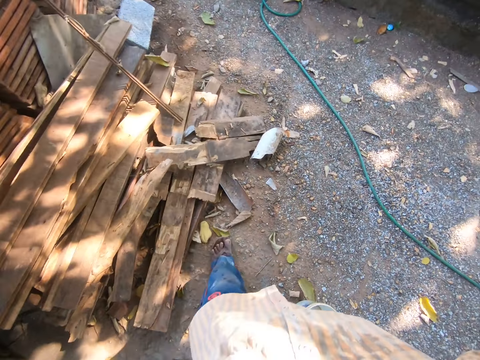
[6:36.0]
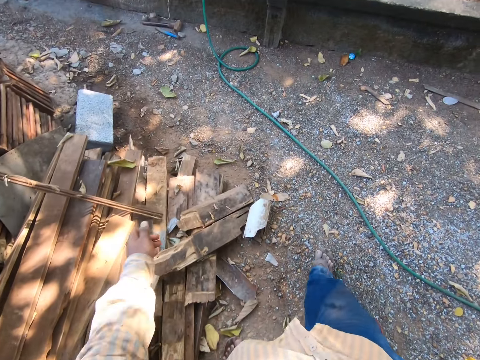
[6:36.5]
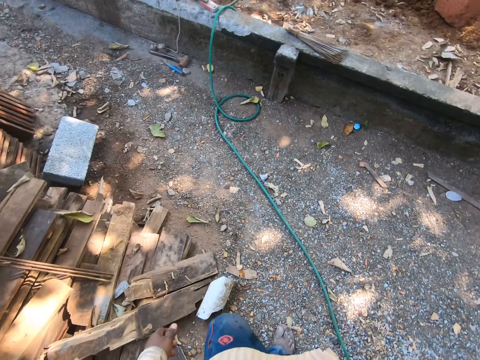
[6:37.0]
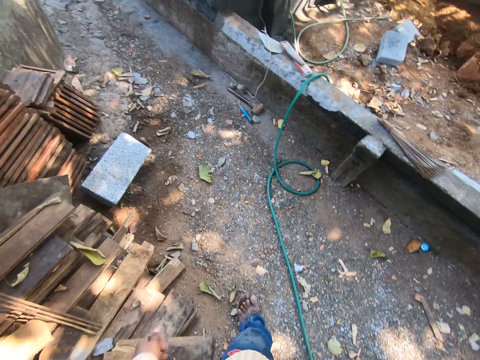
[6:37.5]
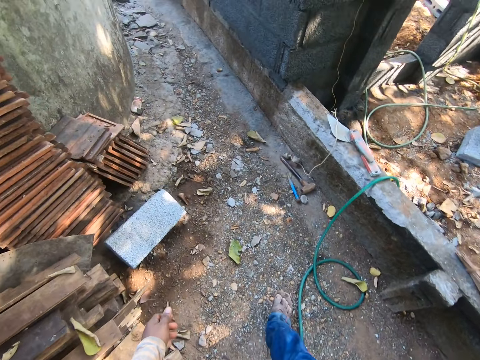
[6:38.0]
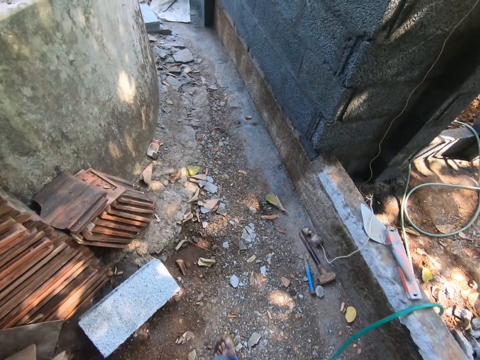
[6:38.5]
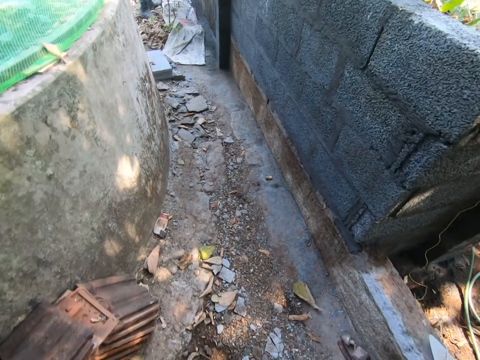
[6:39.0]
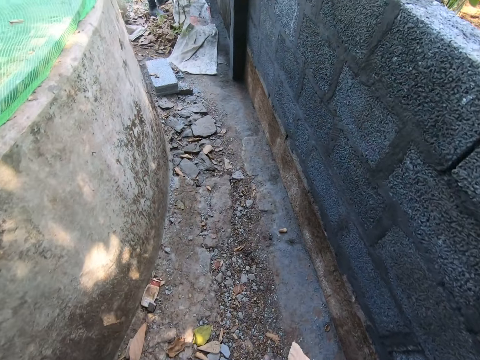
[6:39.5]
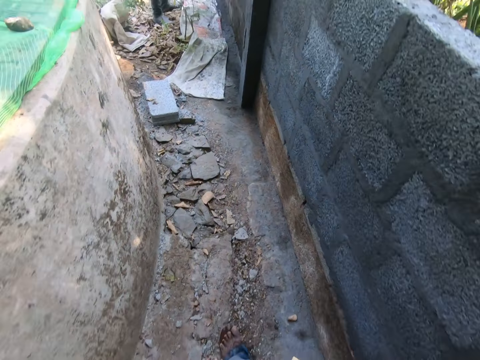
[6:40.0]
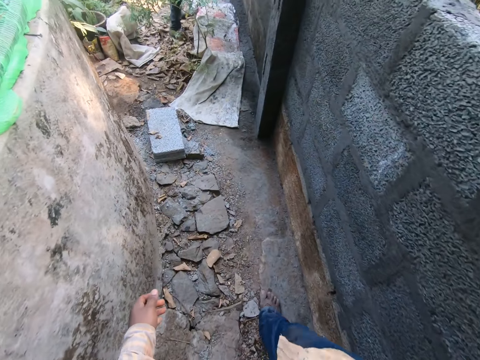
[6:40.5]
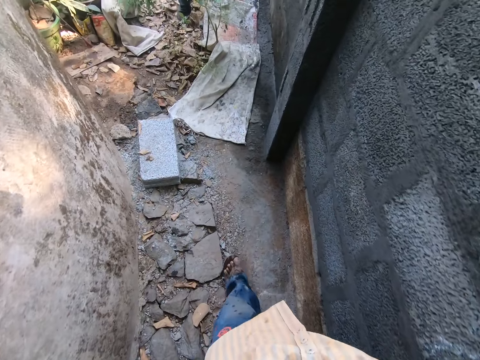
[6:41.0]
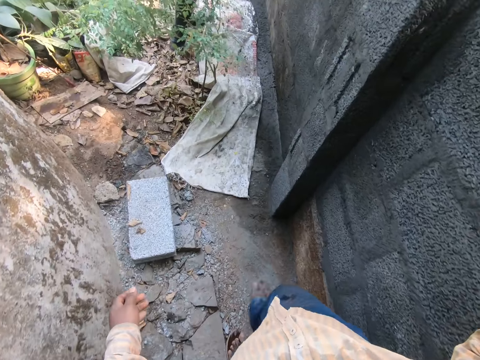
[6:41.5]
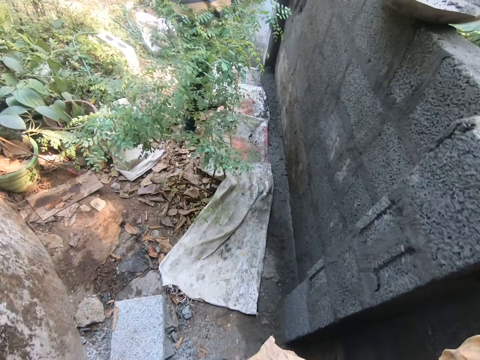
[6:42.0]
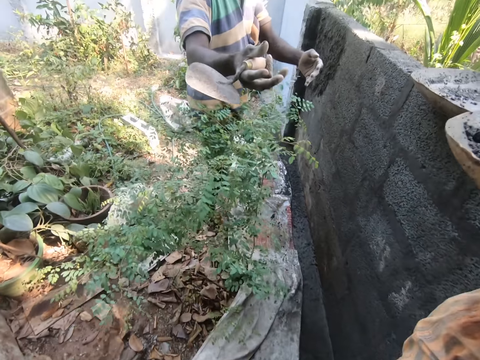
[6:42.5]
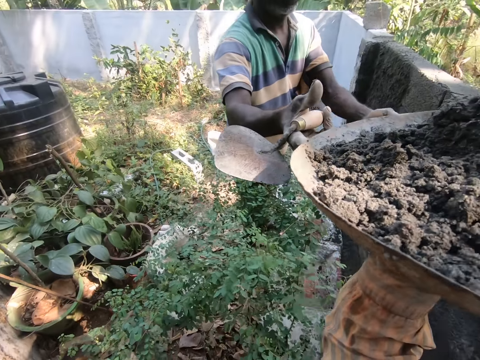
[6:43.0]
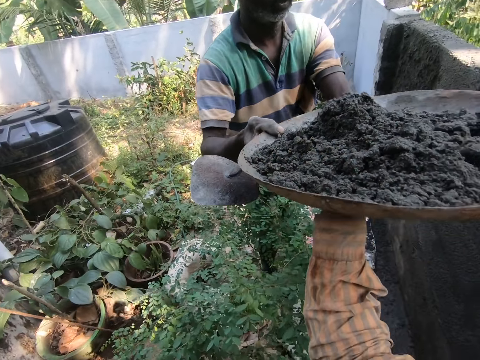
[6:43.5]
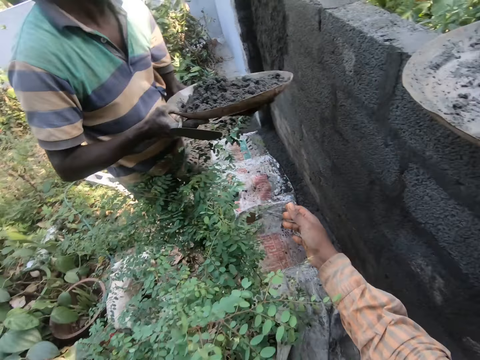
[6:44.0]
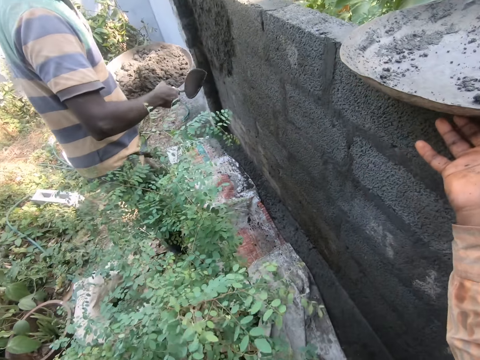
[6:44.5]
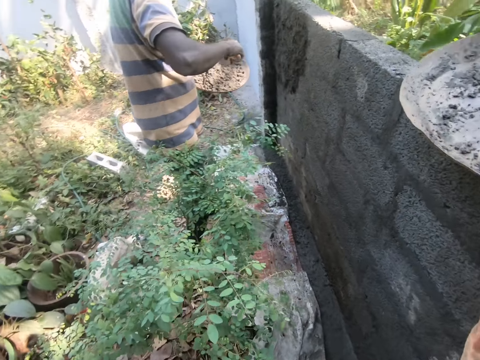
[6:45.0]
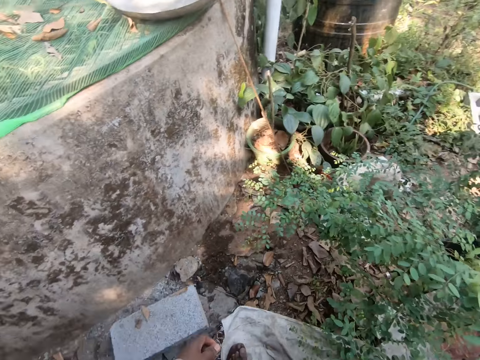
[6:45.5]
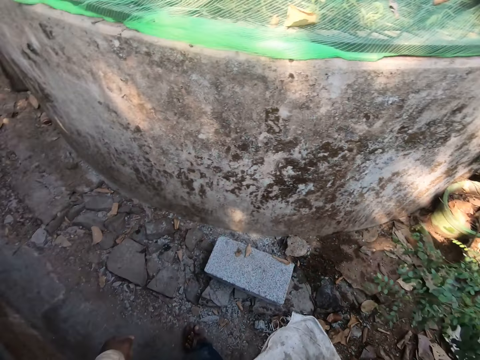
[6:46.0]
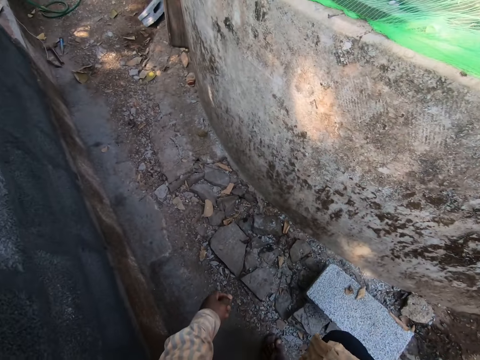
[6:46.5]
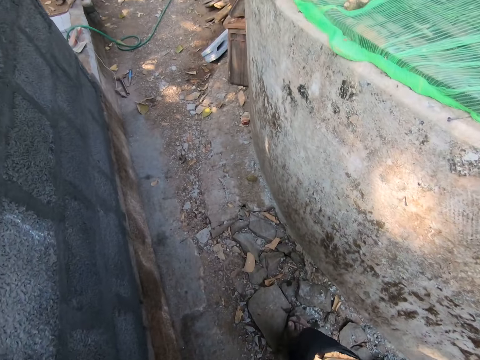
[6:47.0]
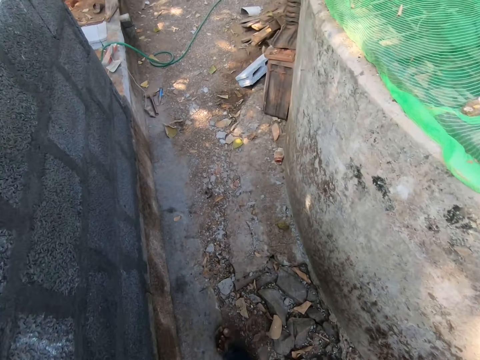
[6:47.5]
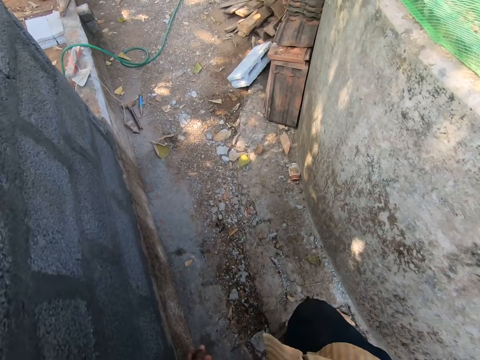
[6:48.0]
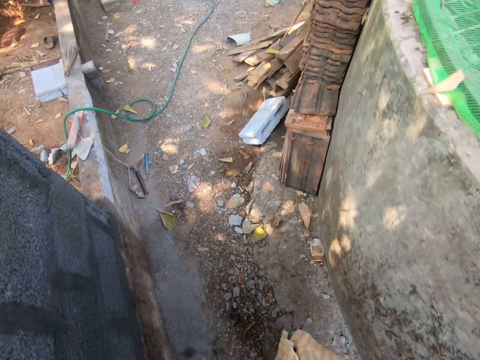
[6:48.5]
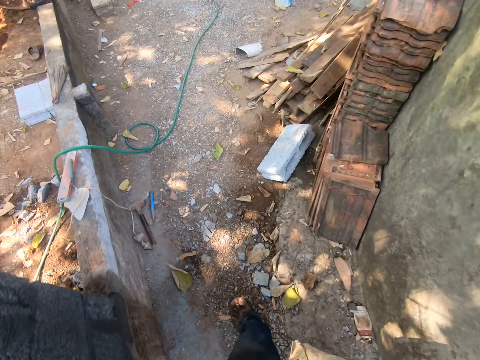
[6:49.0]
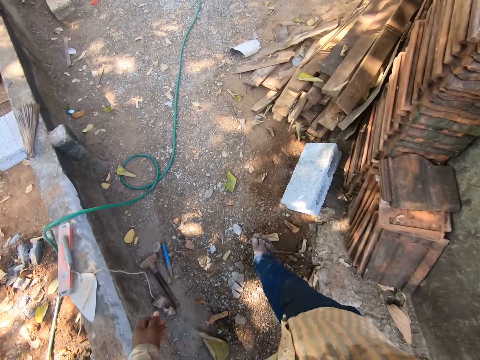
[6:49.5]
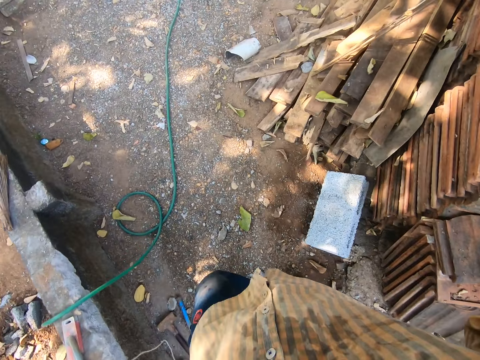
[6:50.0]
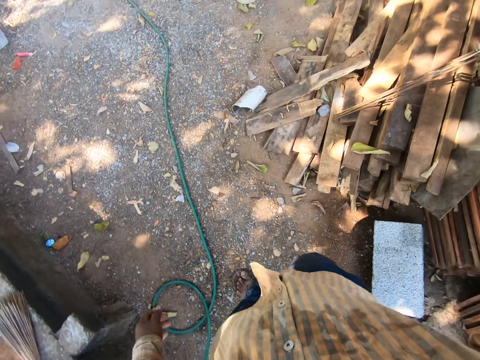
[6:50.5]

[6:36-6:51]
The camera wearer walks in the yard. A man takes the concrete from the camera wearer. The camera wearer lifts the bowl. They take the mortar pan, turn around, and walk in the yard.

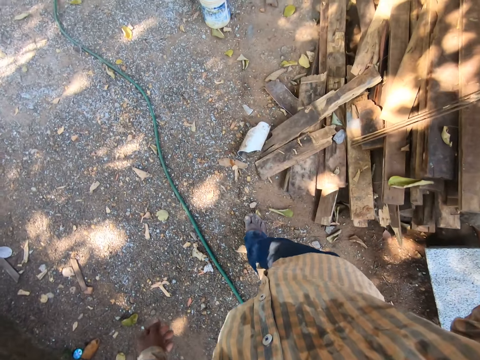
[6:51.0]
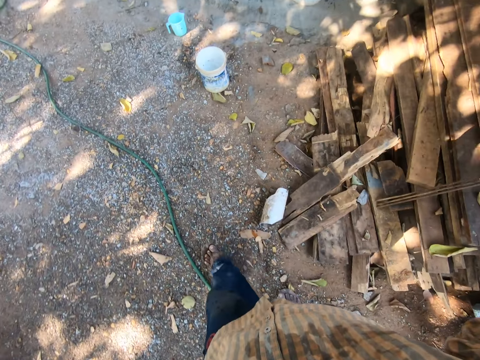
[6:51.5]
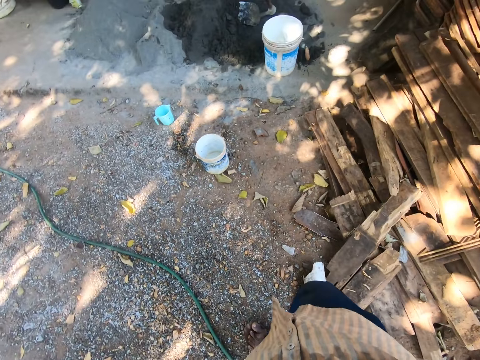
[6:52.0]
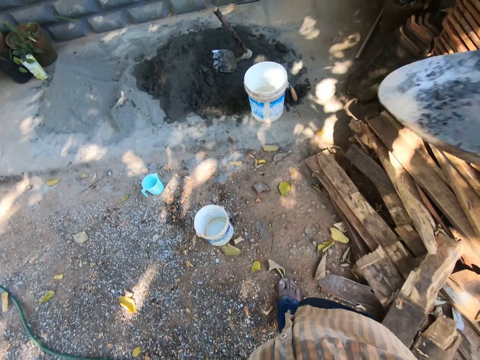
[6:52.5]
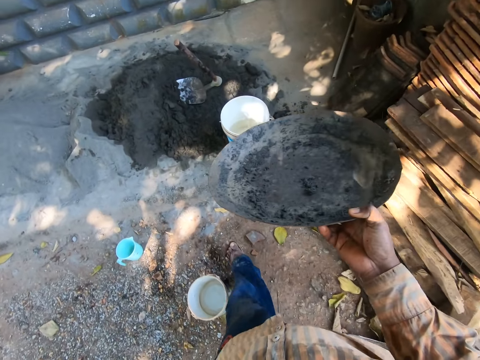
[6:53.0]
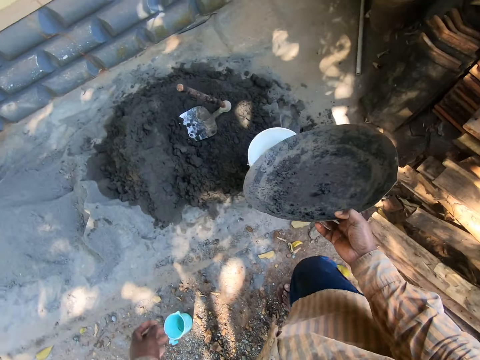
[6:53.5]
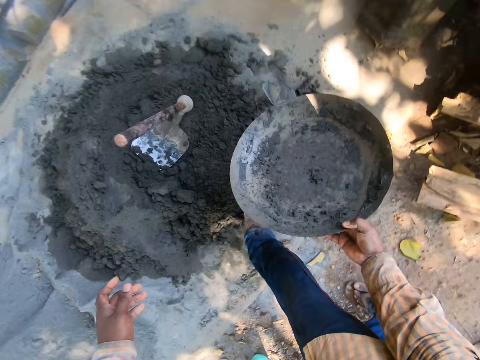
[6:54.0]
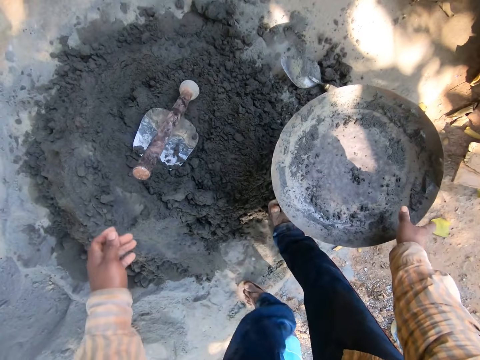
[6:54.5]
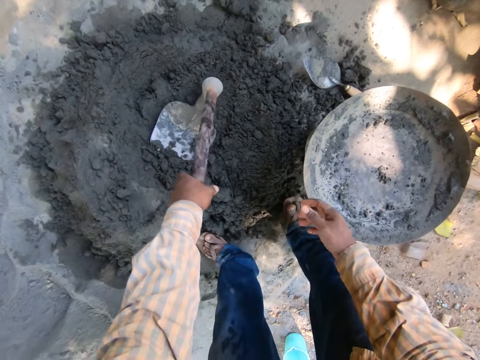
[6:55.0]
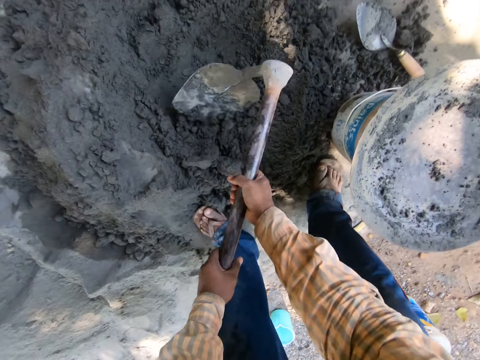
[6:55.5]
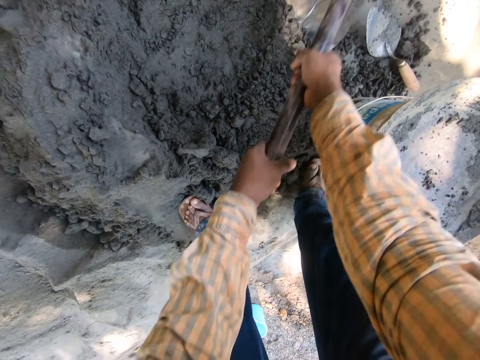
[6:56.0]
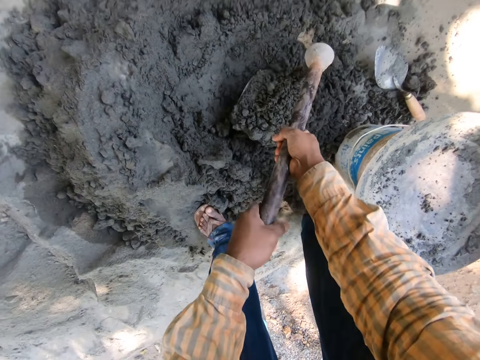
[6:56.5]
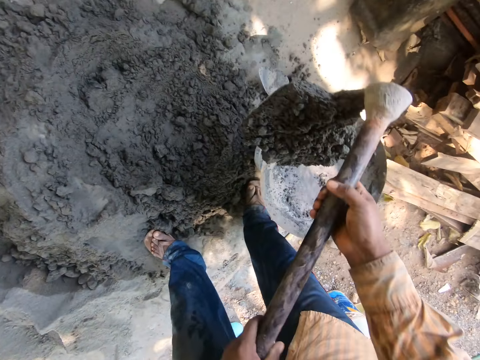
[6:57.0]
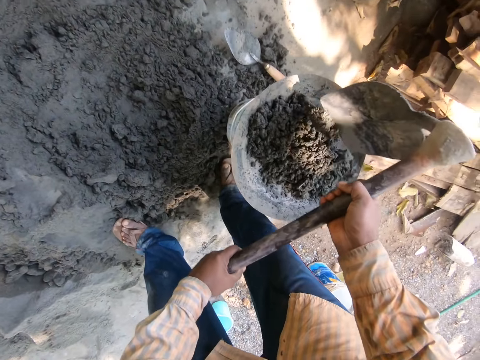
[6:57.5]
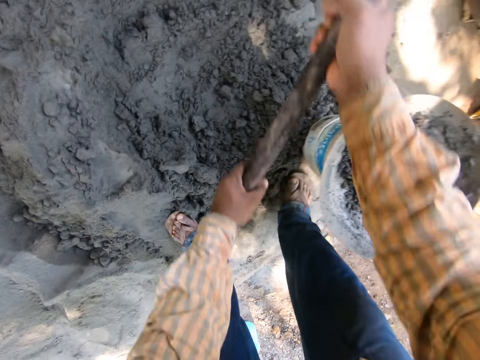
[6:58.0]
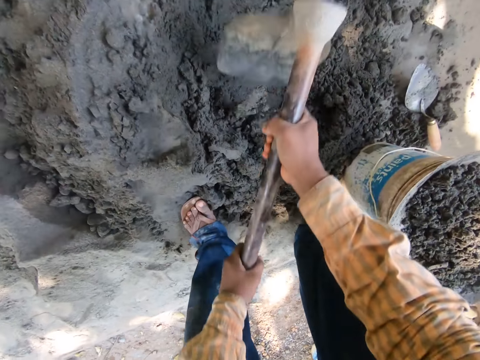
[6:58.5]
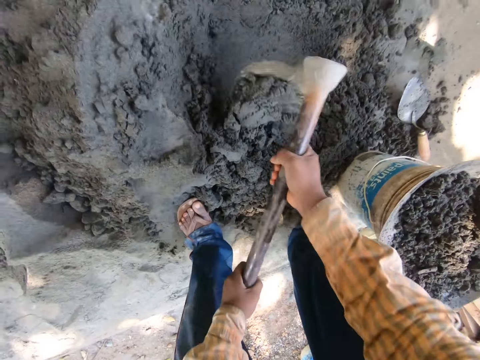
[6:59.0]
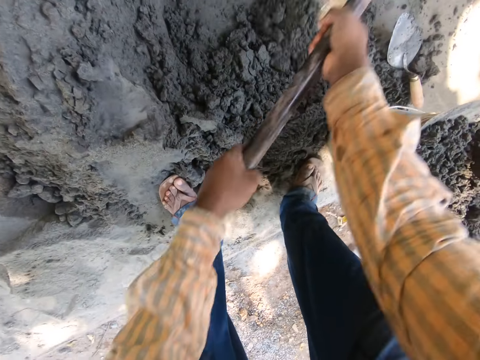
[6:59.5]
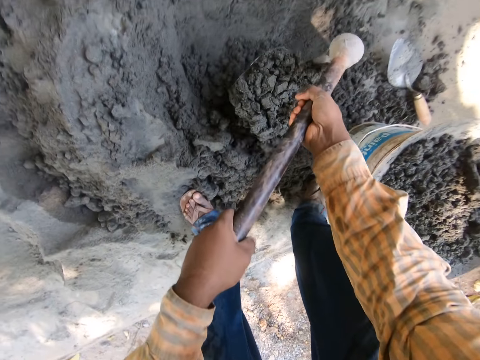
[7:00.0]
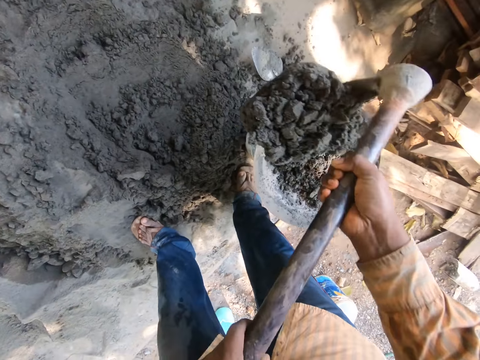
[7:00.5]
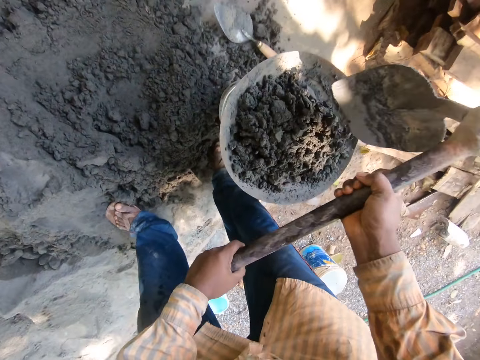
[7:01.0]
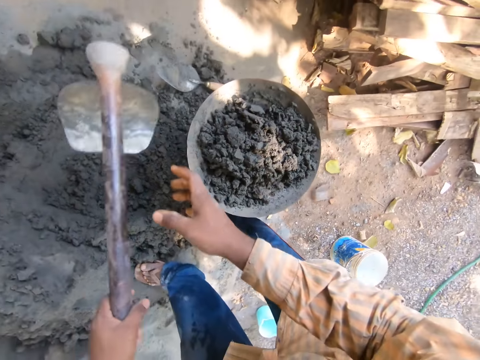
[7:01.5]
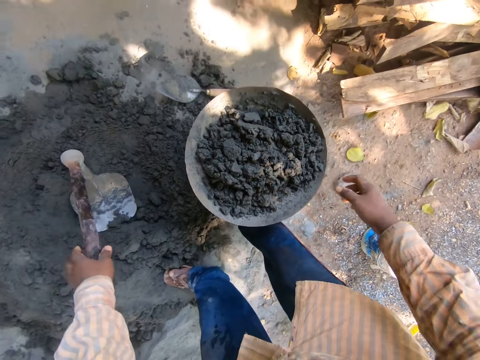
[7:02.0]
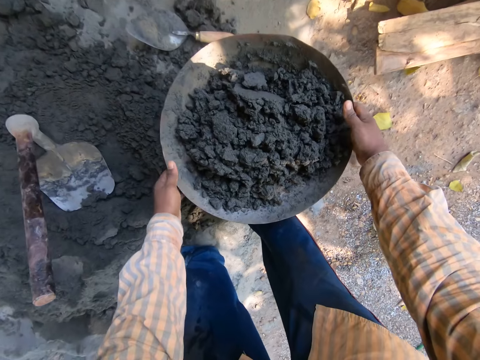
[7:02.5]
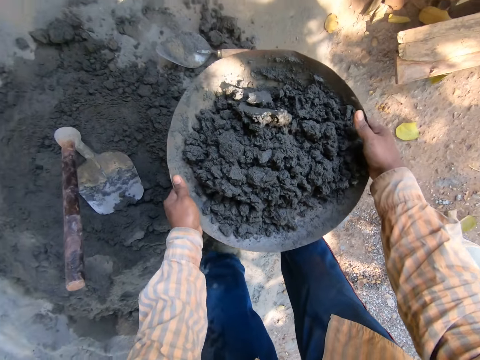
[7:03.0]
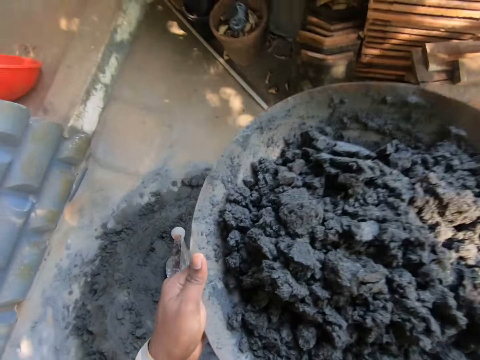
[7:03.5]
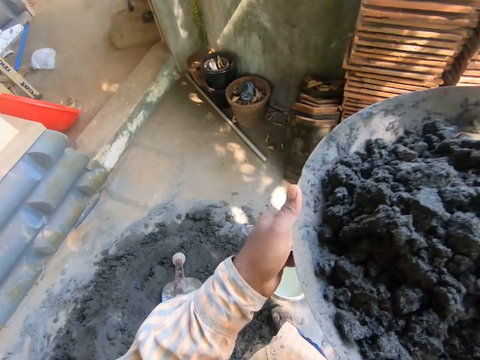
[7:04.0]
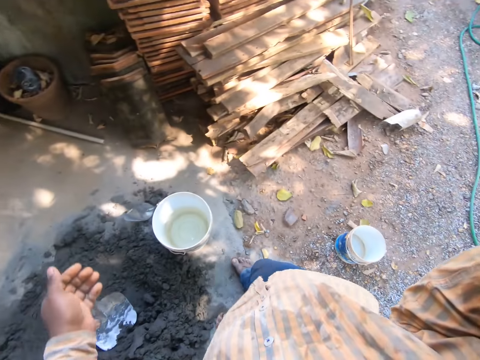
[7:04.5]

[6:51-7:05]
The camera wearer puts a mortar pan on a pail. They take a hoe. They scoop the concrete and dig the sand. They put the concrete in the mortar pan. They dig the sand and mix the concrete. They scoop the concrete and put the concrete in the mortar pan. They put down the hoe. They carry the concrete and pick up the bowl.
